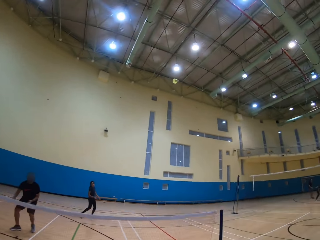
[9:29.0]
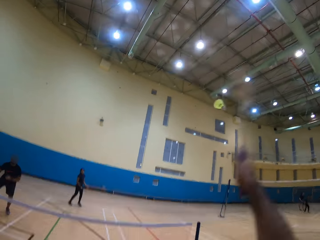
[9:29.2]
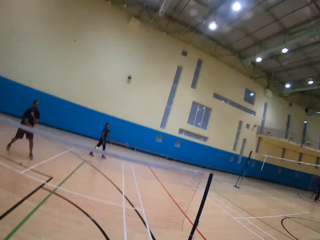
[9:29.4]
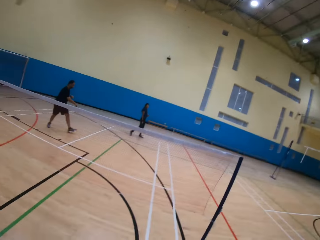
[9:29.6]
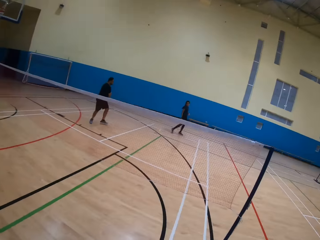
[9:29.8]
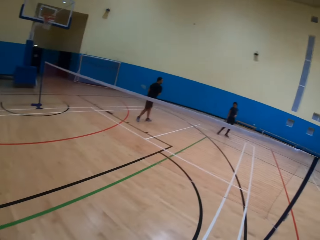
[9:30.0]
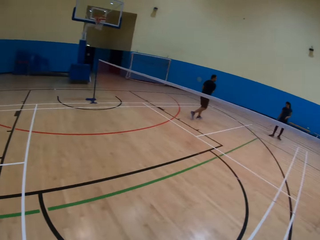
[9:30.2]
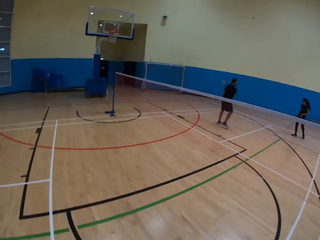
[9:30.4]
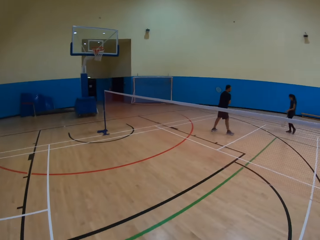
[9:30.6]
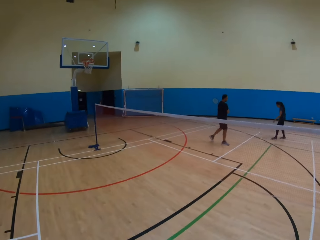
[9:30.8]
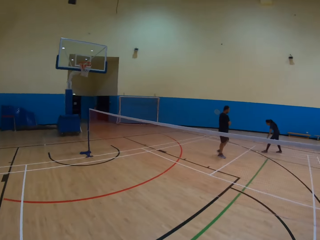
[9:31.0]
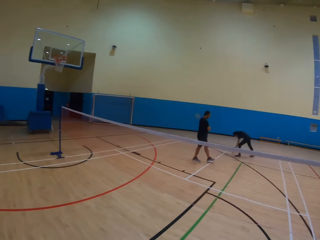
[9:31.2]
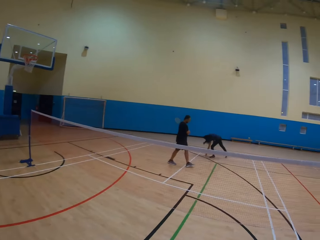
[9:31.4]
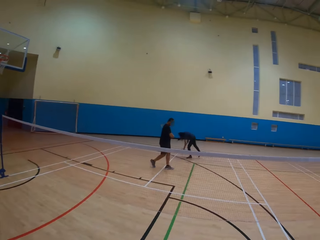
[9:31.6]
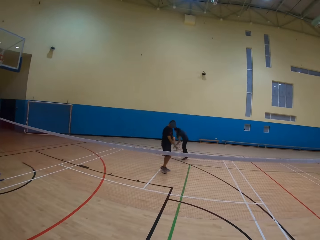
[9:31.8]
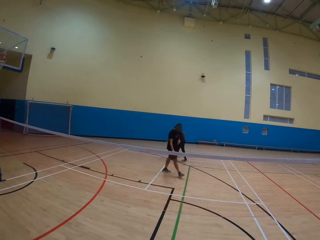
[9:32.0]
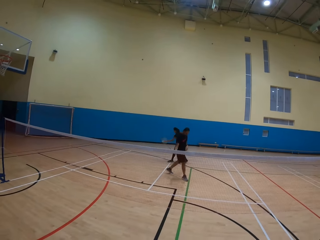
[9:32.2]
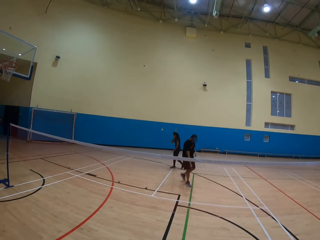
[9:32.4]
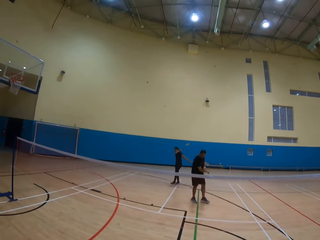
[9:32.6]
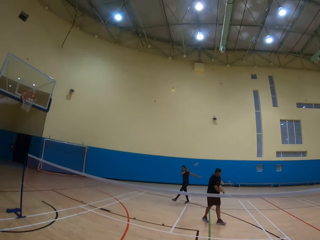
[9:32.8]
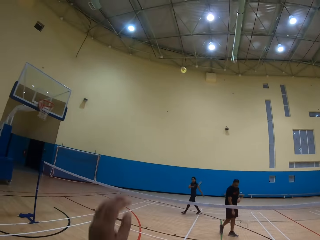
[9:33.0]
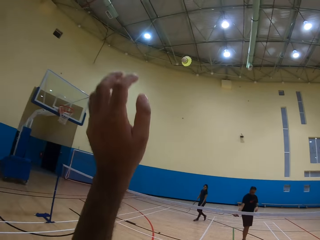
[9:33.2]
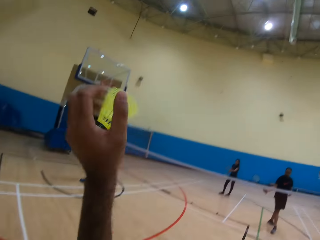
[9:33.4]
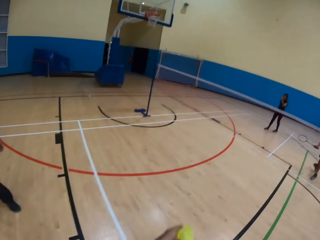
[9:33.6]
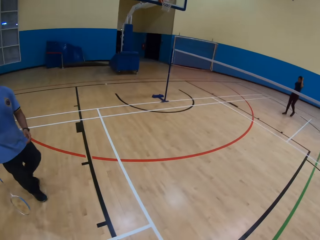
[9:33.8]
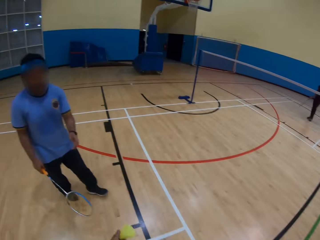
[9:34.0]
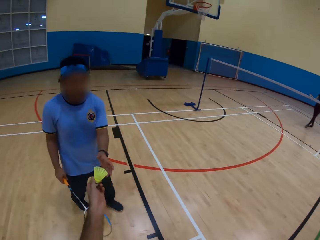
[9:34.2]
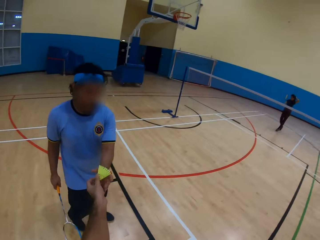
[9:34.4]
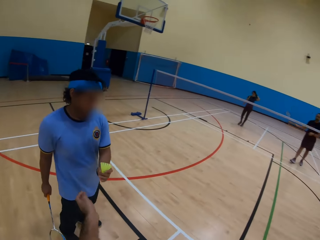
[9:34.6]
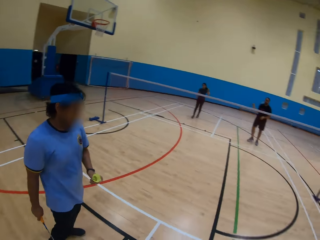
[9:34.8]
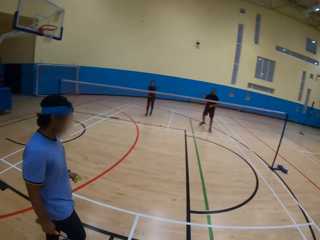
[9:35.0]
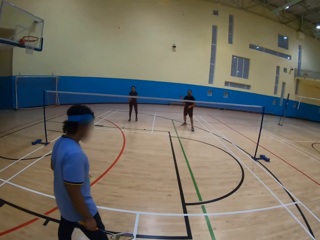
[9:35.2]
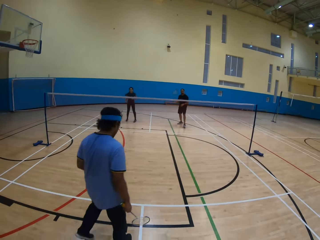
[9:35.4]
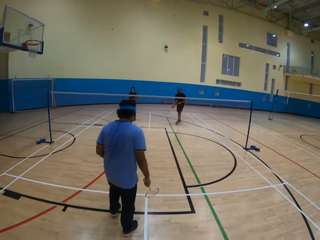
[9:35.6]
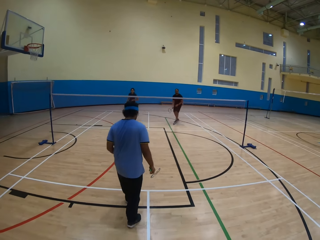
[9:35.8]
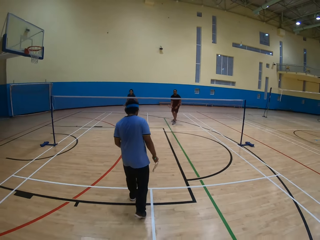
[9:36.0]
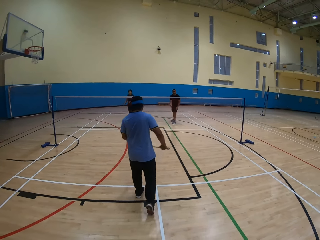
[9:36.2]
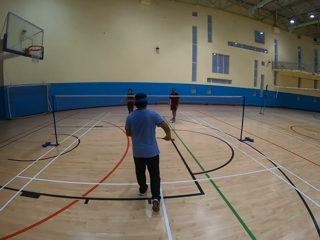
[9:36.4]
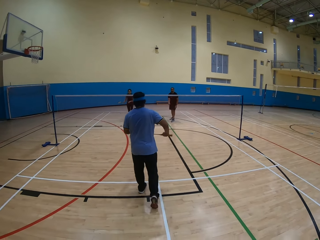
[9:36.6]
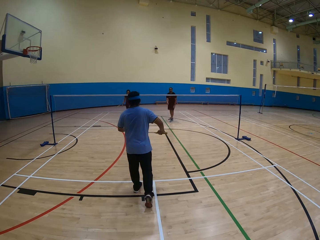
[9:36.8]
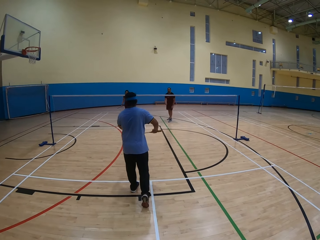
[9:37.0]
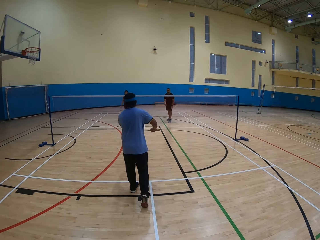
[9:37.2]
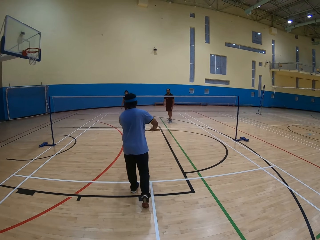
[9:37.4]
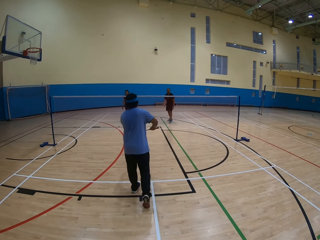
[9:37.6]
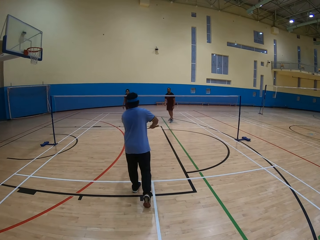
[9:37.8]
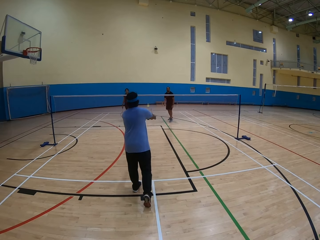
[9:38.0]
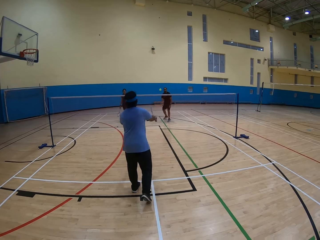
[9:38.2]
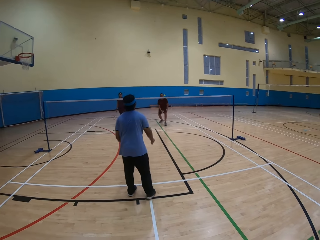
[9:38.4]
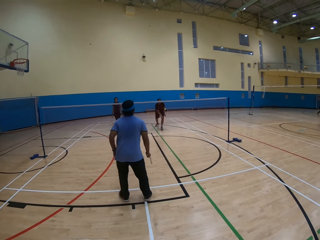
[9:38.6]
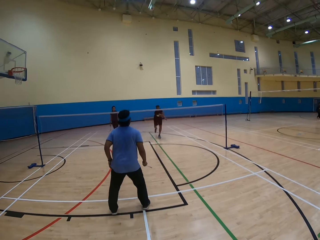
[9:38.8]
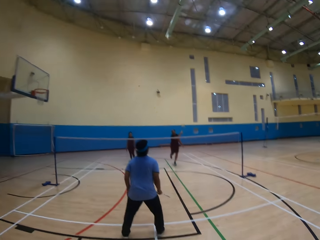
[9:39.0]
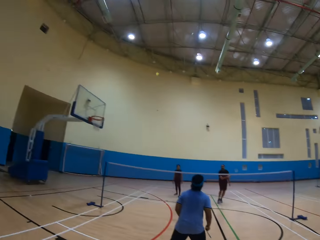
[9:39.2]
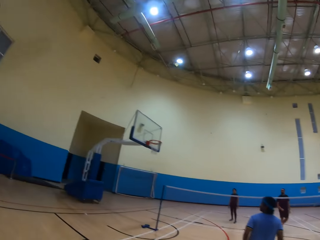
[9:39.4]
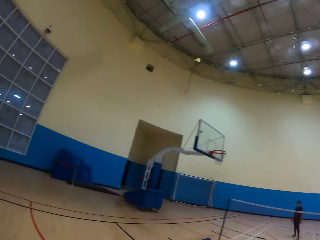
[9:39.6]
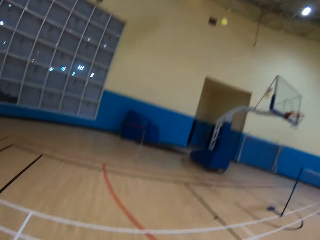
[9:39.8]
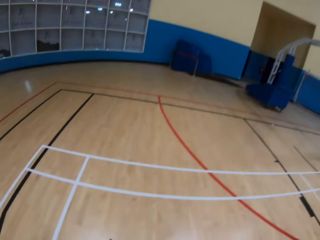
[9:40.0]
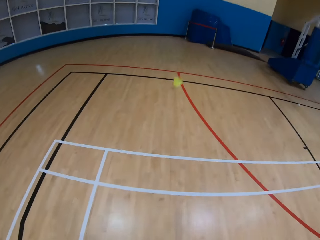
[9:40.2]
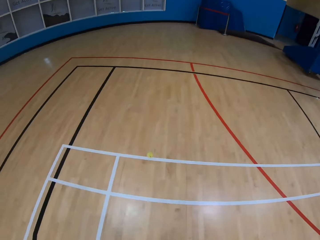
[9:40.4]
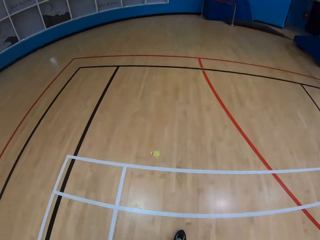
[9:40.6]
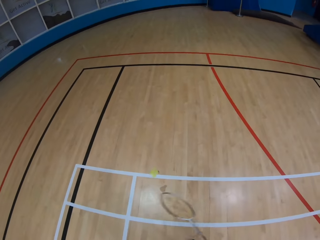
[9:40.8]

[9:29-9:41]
A lady collects the ball and throws the ball. The camera wearer catches the ball. They pass the ball to a man. They look around. The man throws the ball. Another man throws the ball.

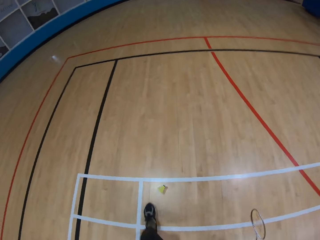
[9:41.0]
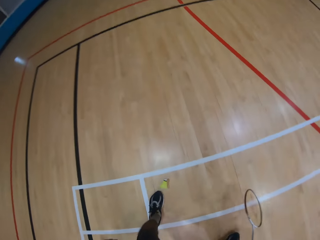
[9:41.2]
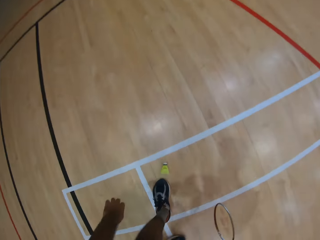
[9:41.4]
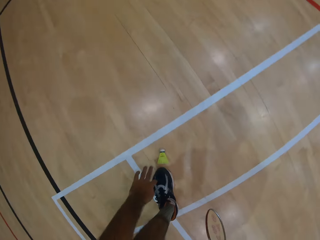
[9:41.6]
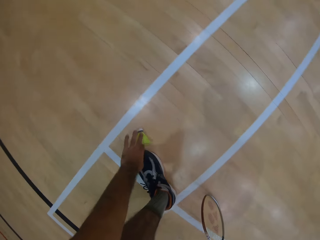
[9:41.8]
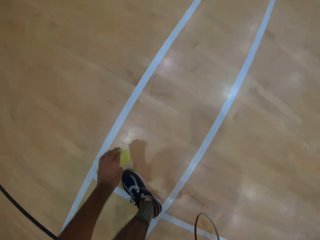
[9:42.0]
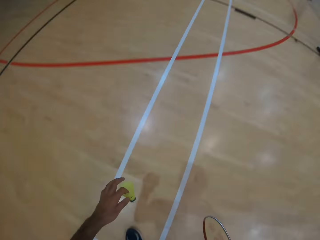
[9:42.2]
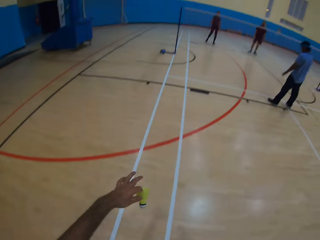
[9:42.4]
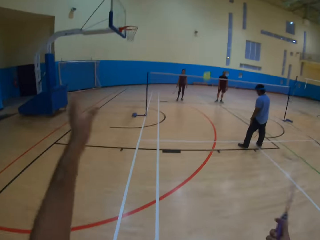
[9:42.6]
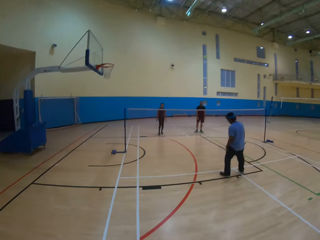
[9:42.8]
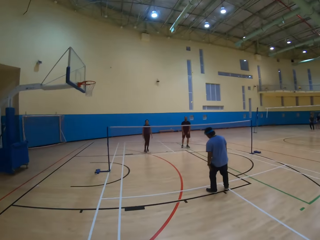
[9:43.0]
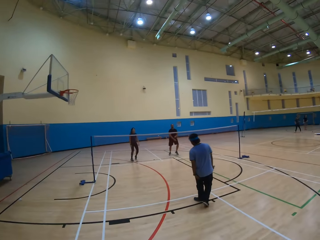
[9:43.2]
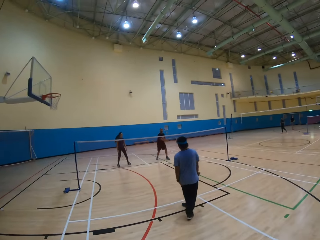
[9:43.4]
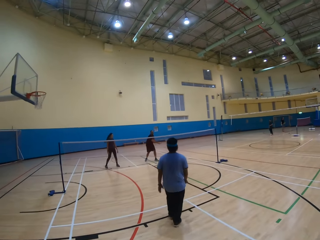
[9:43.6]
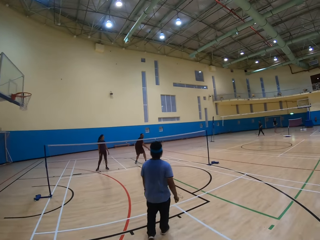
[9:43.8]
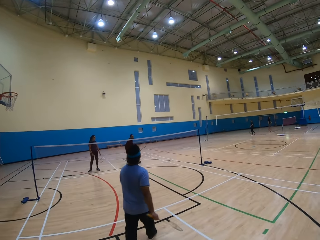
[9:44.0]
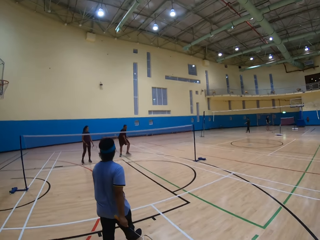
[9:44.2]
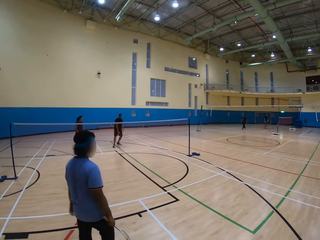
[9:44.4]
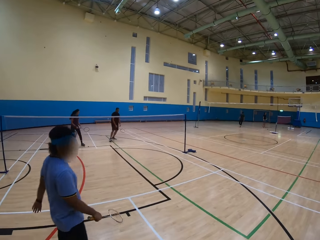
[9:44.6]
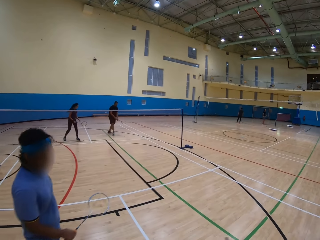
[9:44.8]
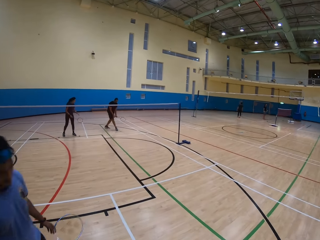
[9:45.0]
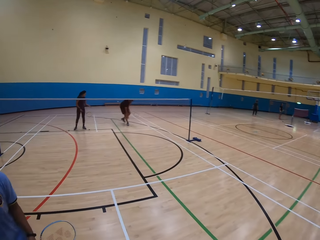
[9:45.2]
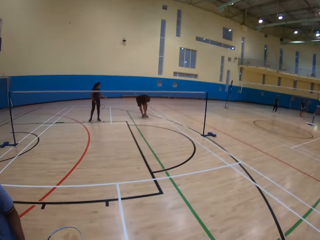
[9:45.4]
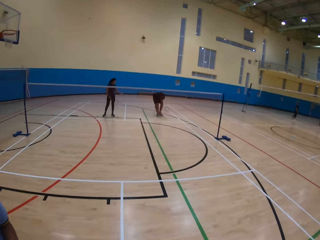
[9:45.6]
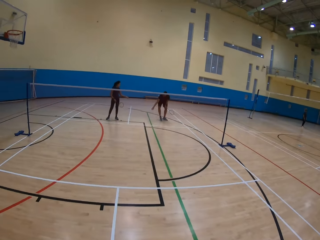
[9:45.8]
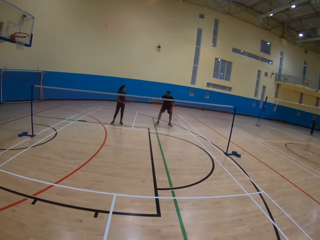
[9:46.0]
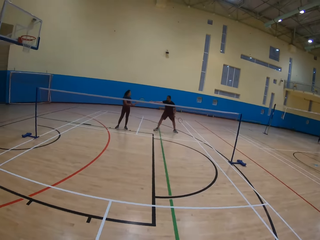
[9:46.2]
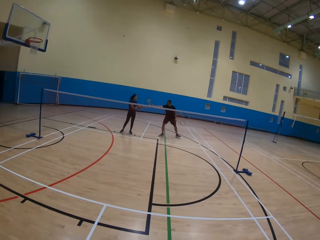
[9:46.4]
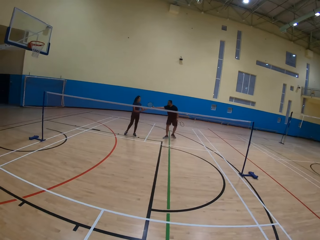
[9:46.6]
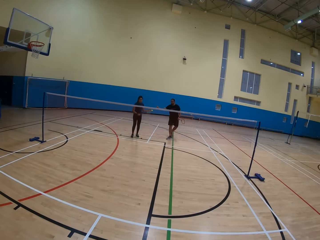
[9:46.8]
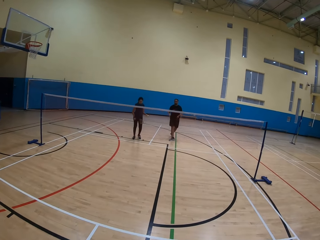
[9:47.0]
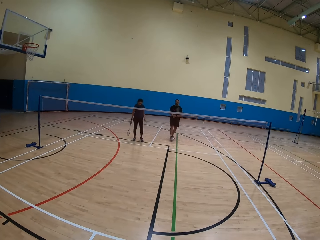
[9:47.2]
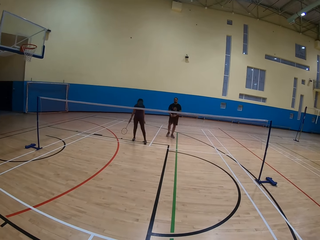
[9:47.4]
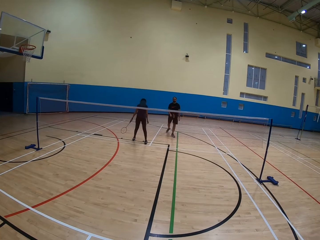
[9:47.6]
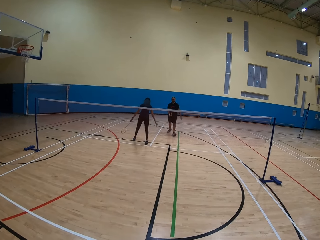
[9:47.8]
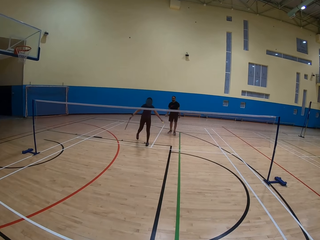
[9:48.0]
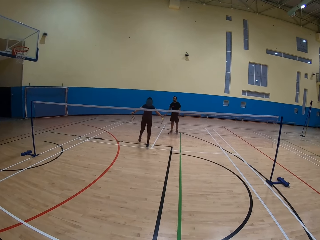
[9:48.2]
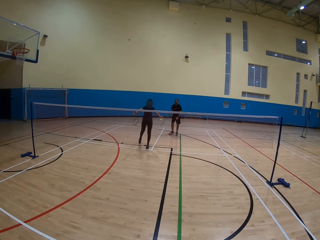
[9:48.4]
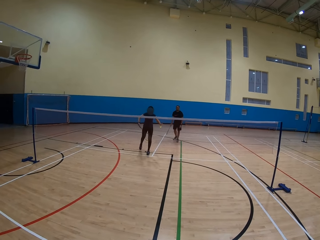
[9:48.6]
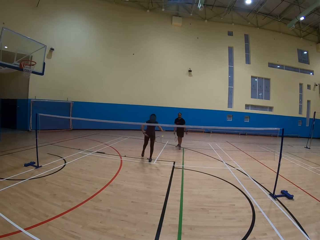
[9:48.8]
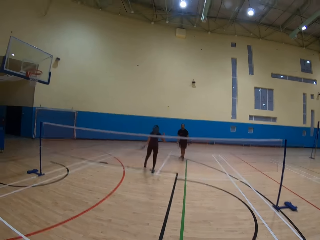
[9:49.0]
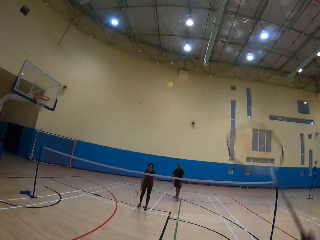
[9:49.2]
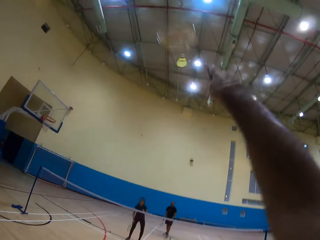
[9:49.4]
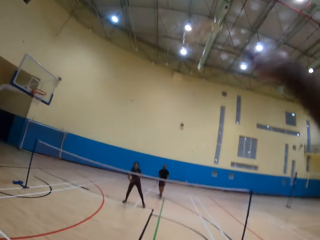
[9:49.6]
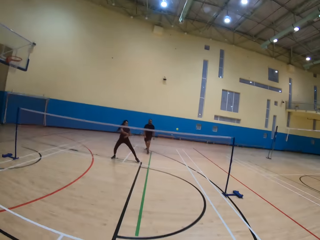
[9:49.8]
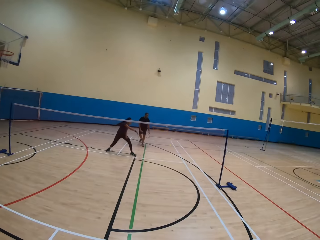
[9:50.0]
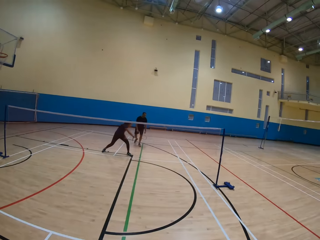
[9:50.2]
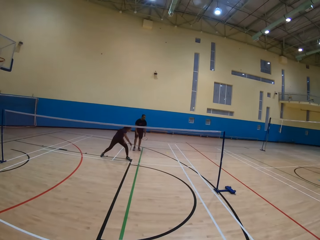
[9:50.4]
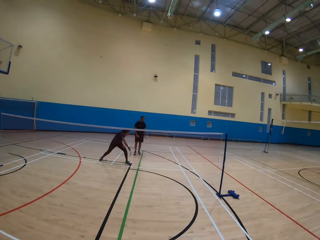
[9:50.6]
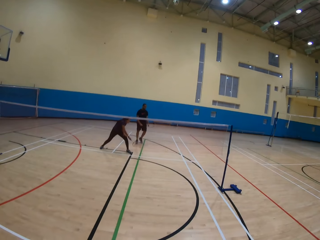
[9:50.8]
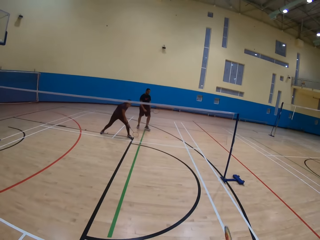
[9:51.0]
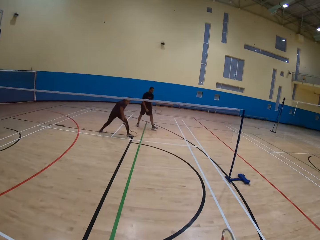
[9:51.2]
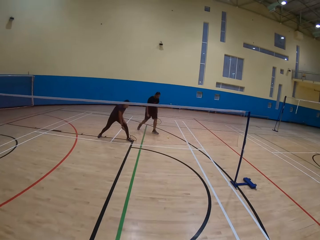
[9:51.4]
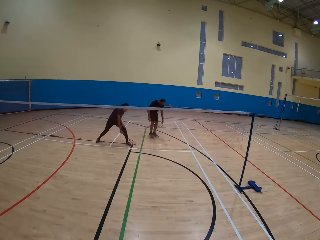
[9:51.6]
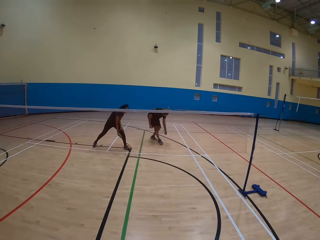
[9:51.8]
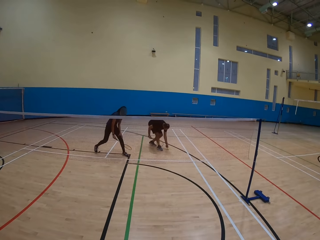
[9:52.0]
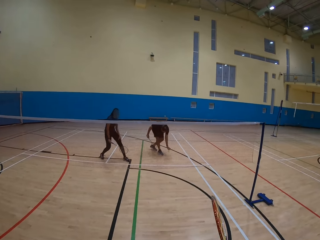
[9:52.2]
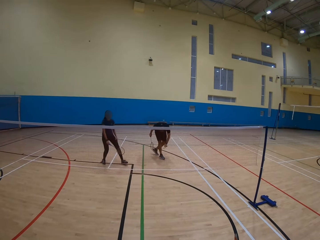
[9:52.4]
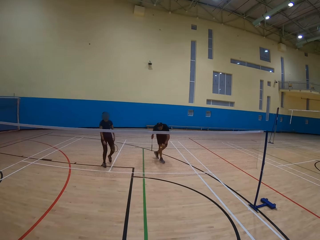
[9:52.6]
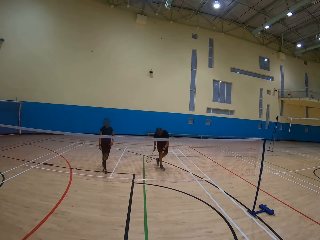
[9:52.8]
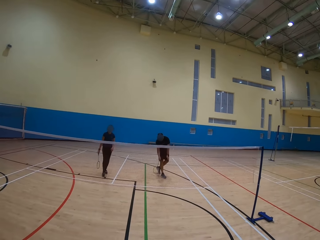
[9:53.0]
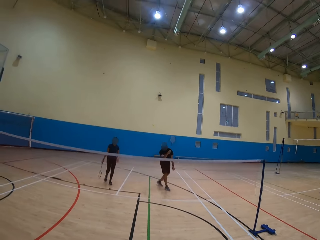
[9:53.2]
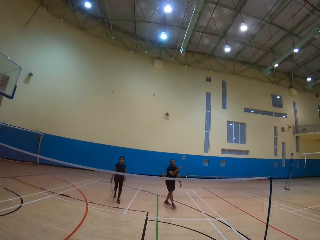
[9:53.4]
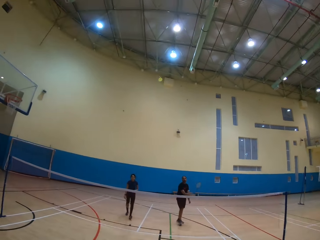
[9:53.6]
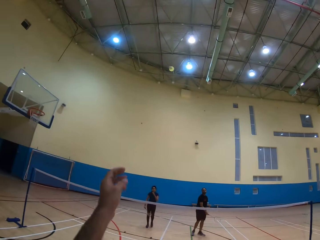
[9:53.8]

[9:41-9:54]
The camera wearer picks up the shuttlecock or ball. They throw the ball. They play badminton. A man collects the ball and passes the ball to a lady. The lady throws the ball. The camera wearer throws the ball. The man collects the ball and throws the ball.
